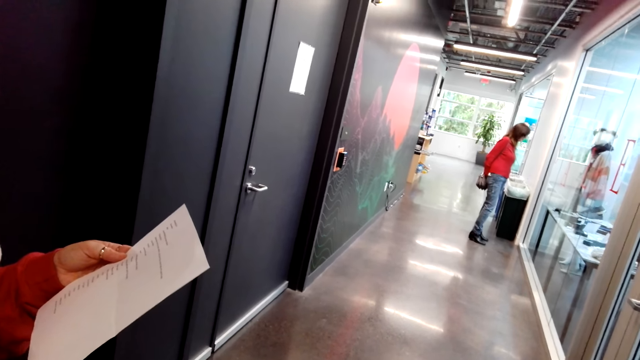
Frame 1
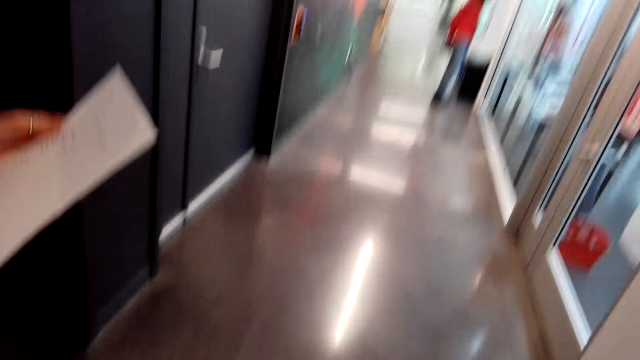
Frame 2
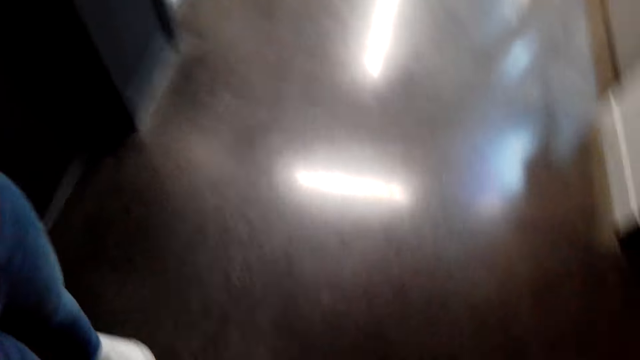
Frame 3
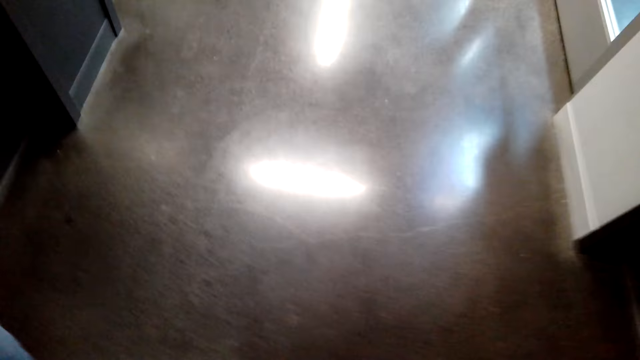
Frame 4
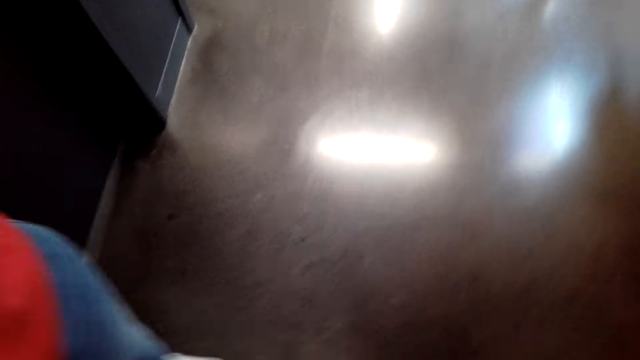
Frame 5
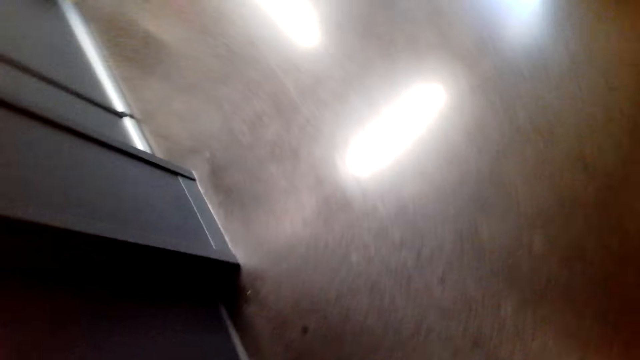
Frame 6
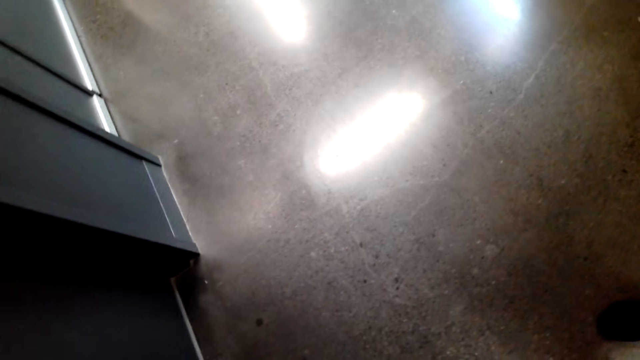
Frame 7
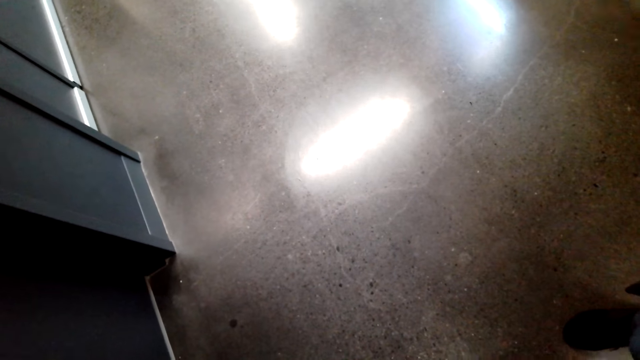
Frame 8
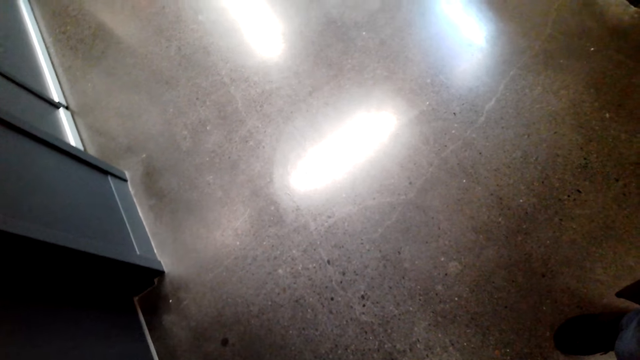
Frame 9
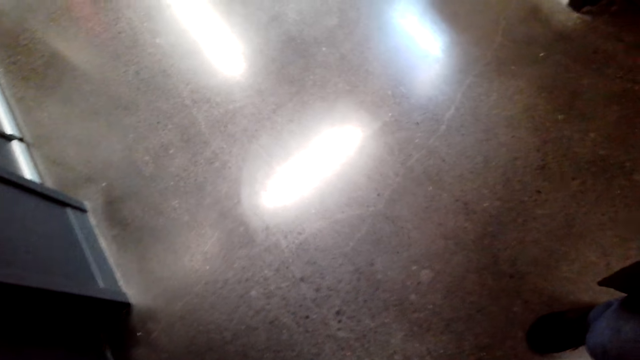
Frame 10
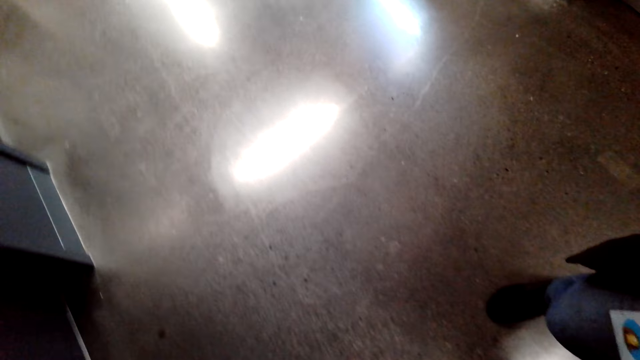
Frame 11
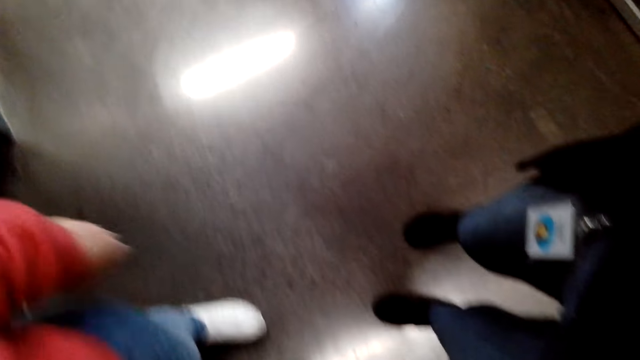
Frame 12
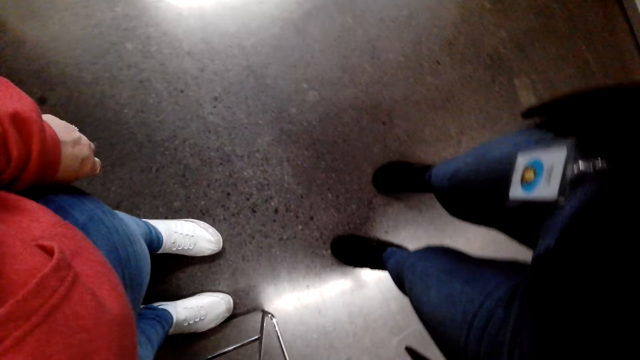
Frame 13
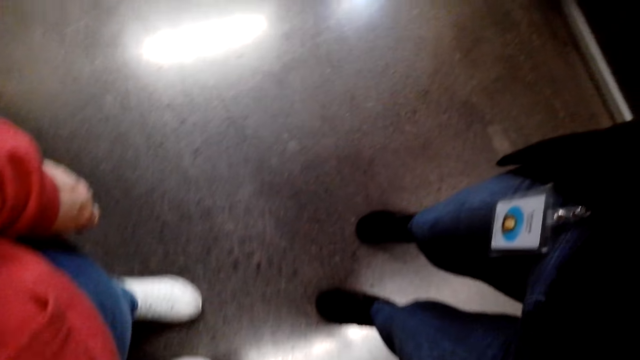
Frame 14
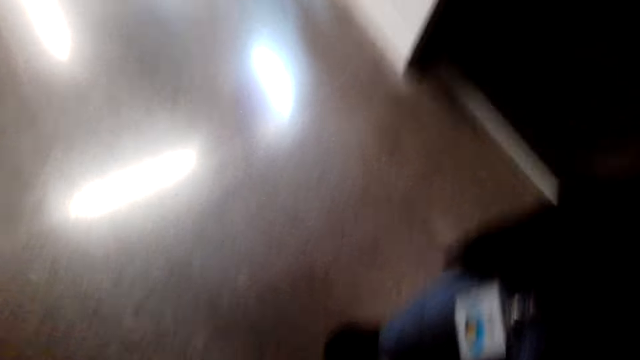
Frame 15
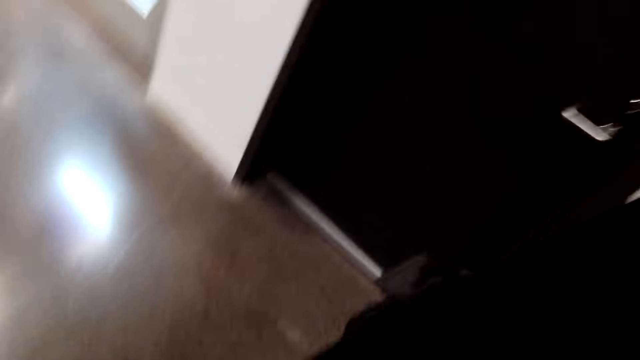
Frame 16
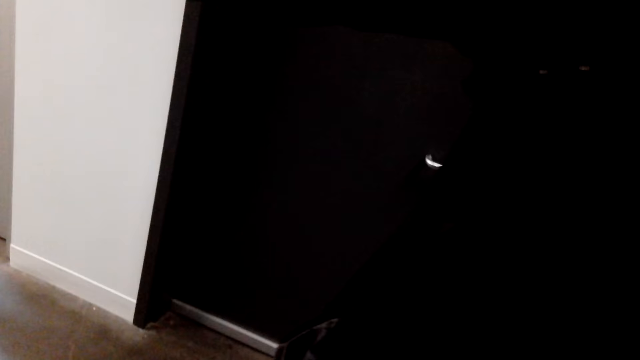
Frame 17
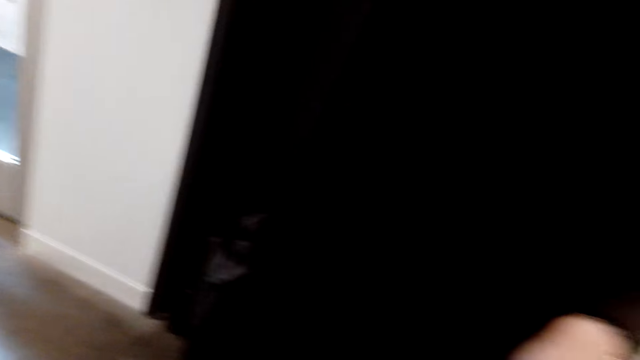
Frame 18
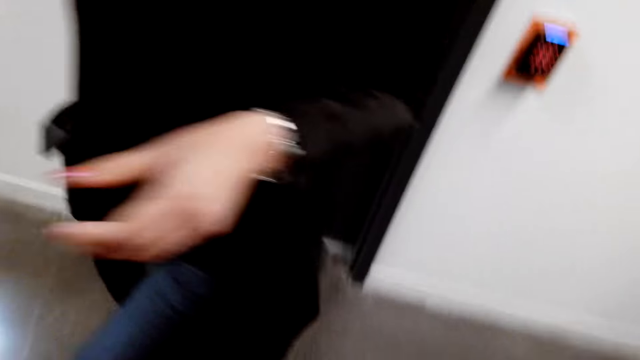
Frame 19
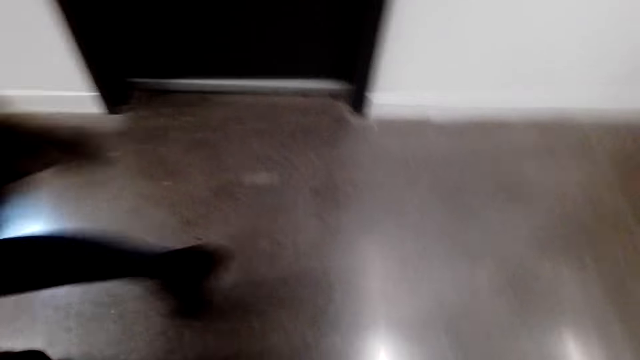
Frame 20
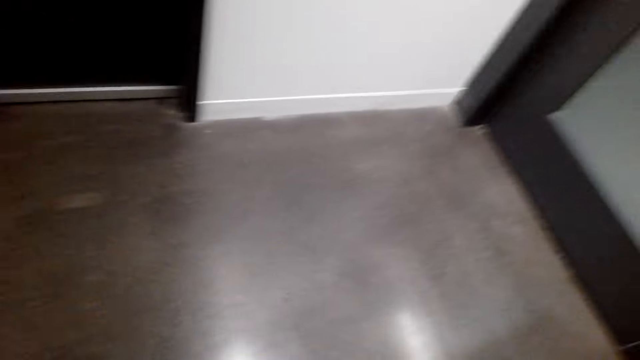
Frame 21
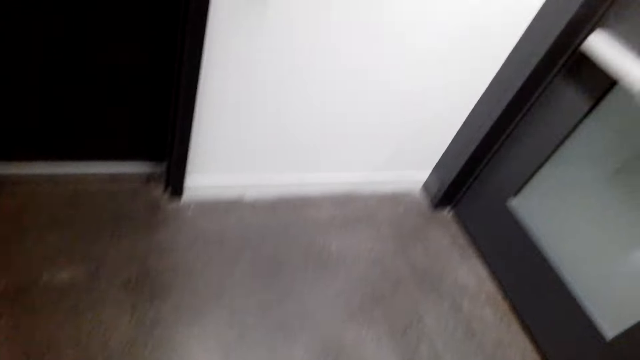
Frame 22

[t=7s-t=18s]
The camera wearer fixes the camera in a lady. They look down. They give another lady the camera. A third lady walks in the building. The camera wearer fixes the camera.

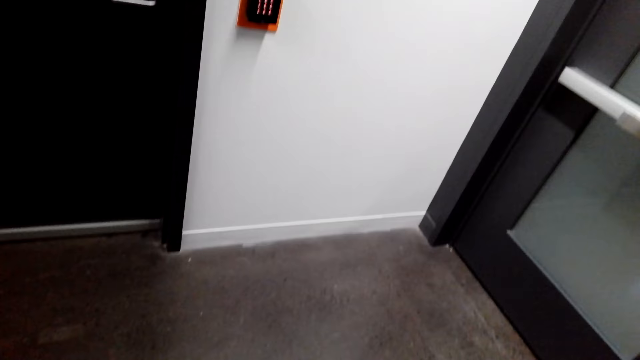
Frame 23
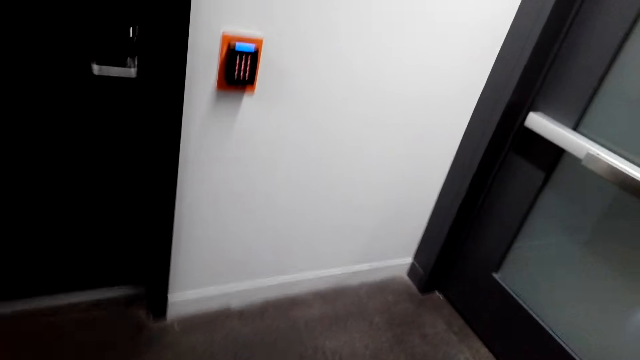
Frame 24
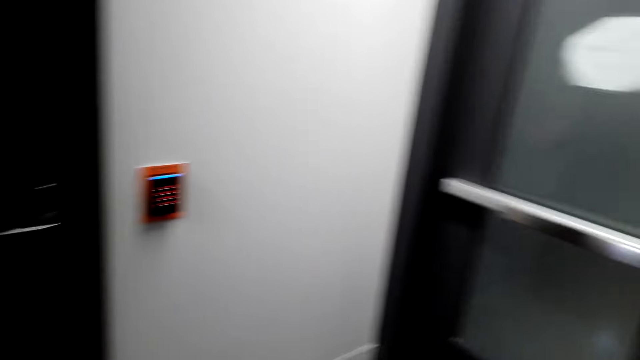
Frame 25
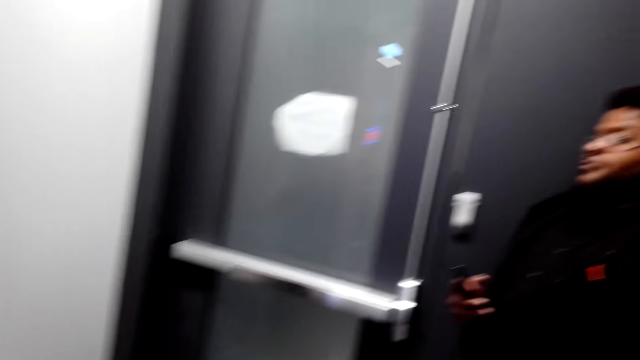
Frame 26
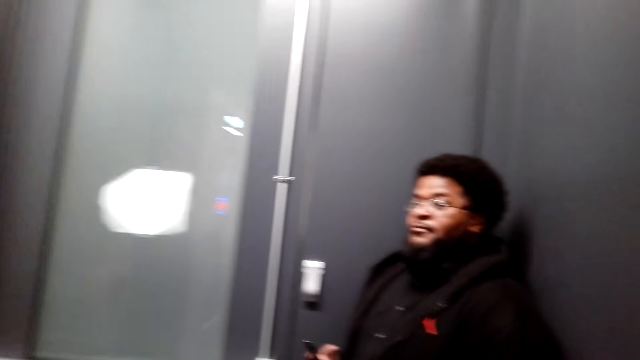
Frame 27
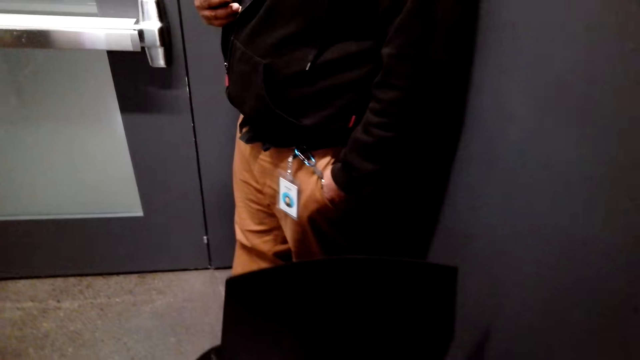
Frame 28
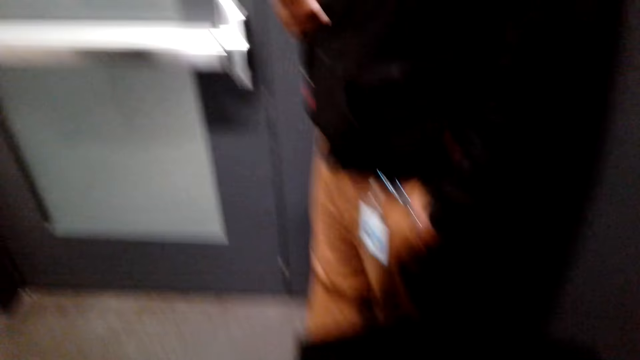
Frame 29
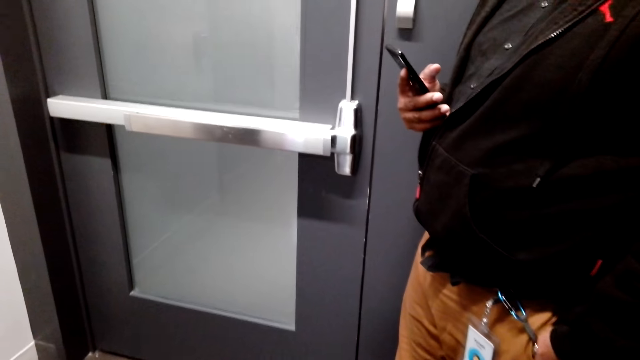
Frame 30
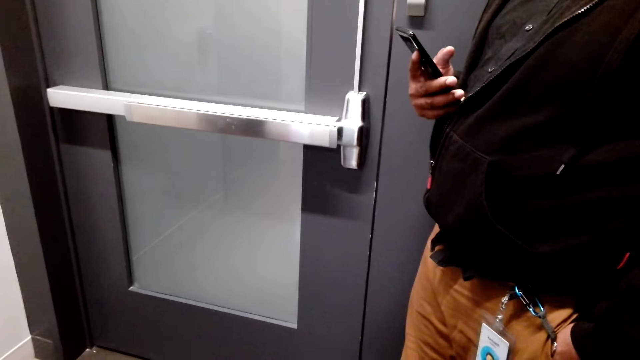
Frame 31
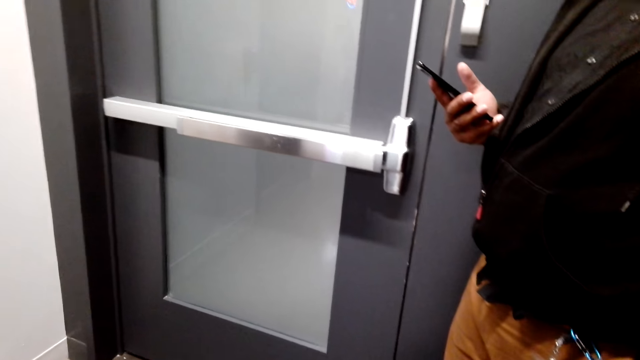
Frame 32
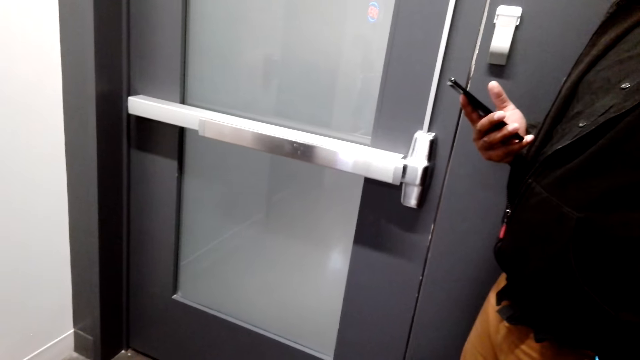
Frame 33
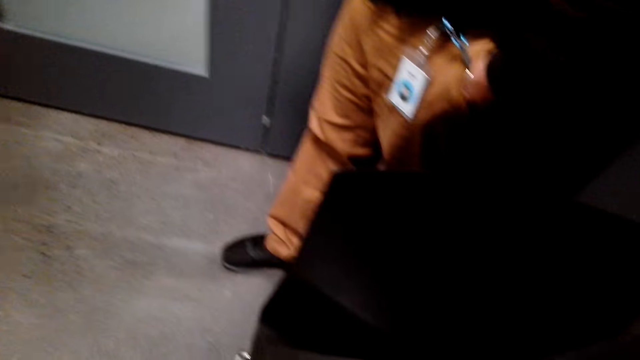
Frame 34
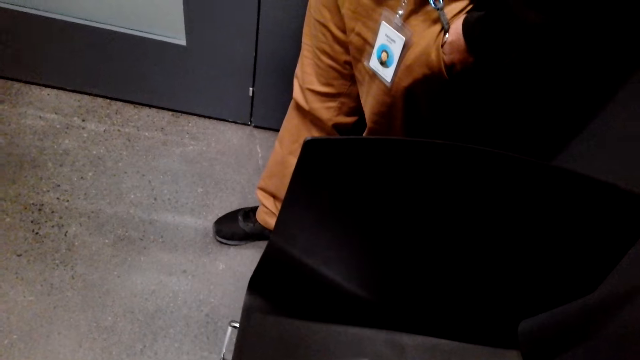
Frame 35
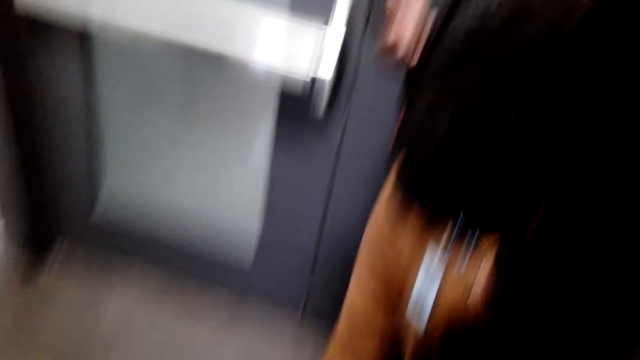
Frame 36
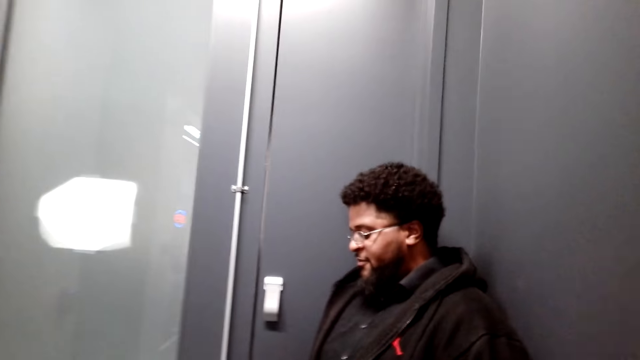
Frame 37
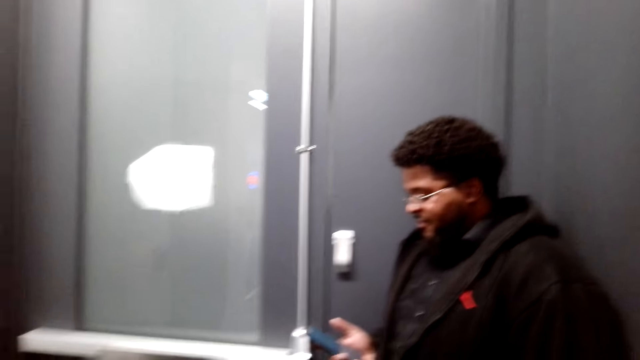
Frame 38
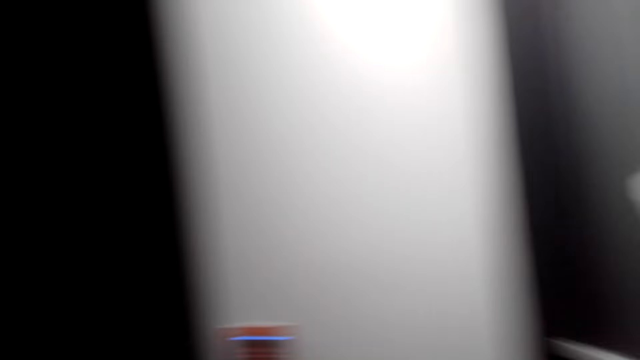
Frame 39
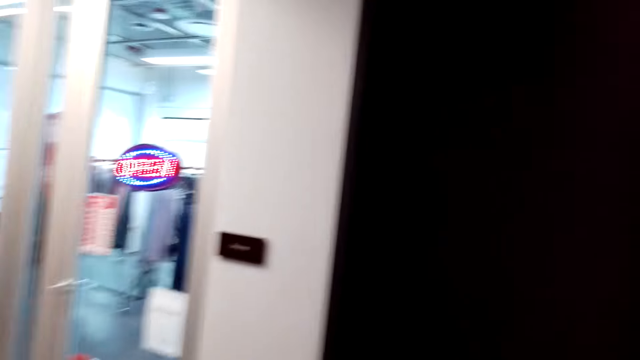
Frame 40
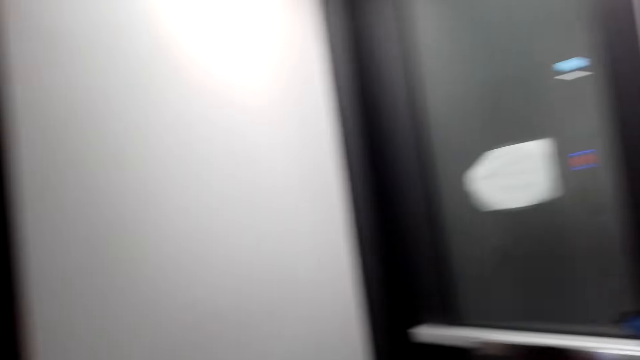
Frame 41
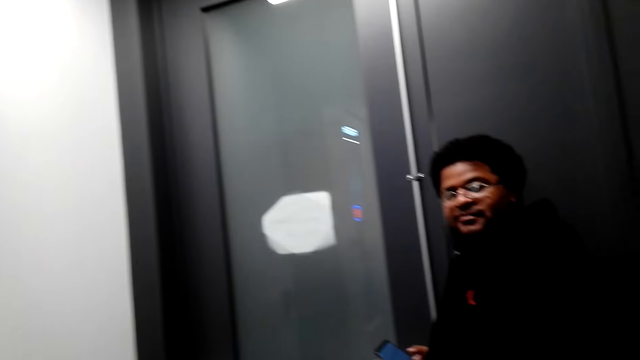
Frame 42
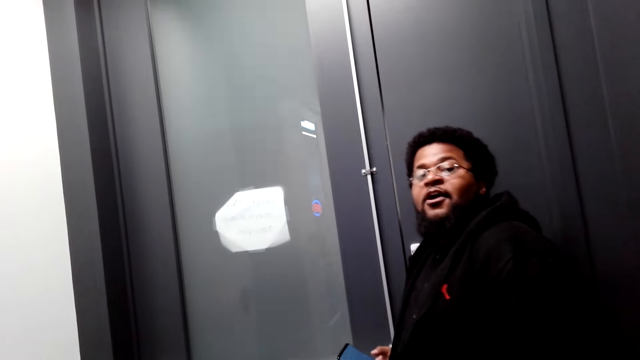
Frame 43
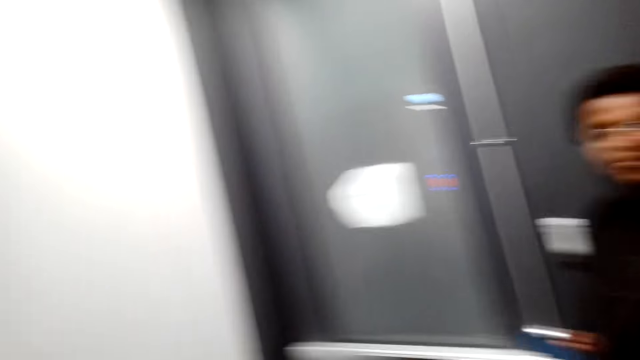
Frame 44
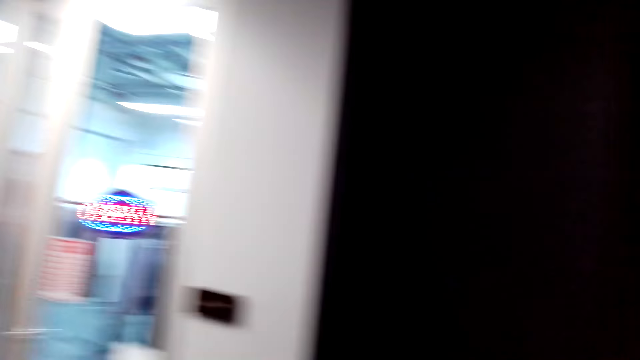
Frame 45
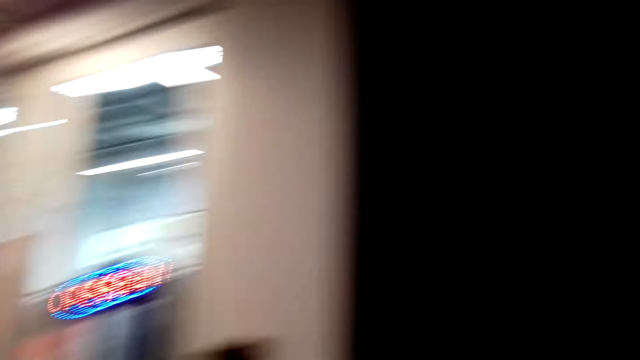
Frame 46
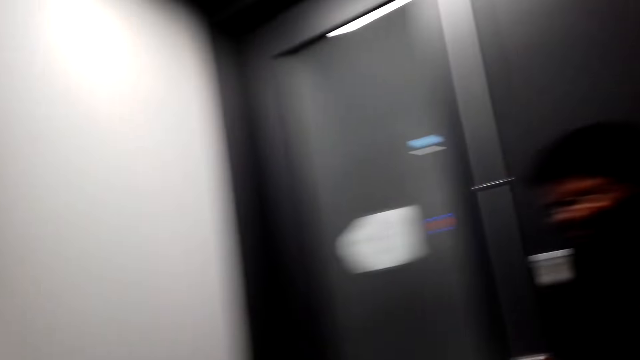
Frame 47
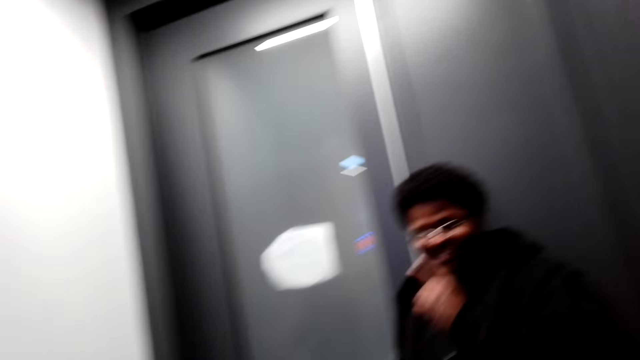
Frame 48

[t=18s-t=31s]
The camera wearer adjusts the camera. A man stands in the building. The camera wearer looks at the man and interacts with the man. They talk to the man. The man talks to the camera wearer. The camera wearer talks to the man and looks around. They talk to the man. They look around.
